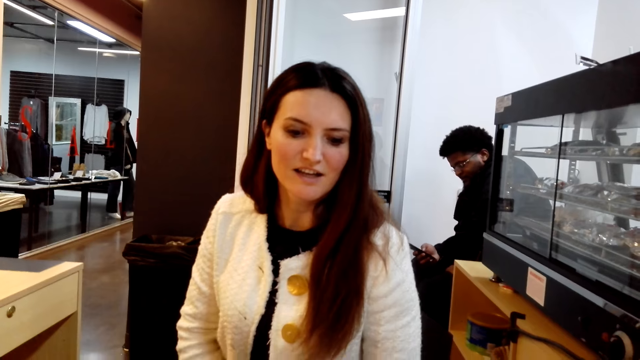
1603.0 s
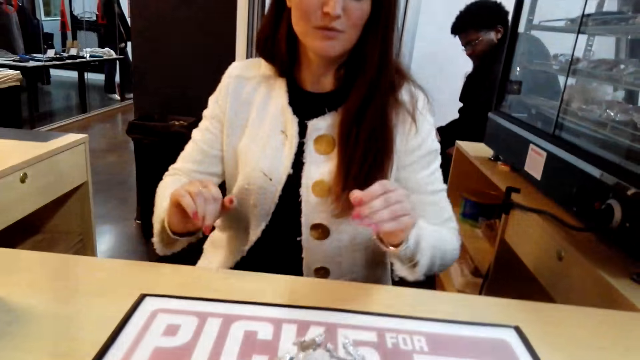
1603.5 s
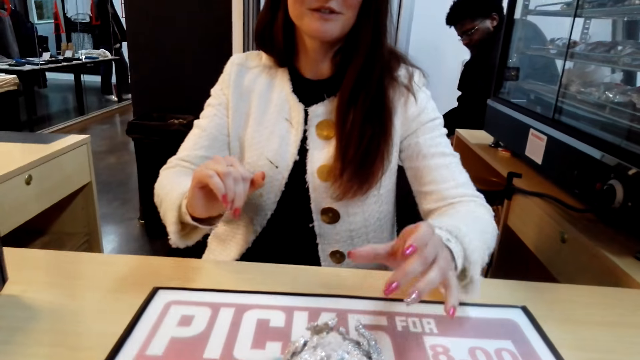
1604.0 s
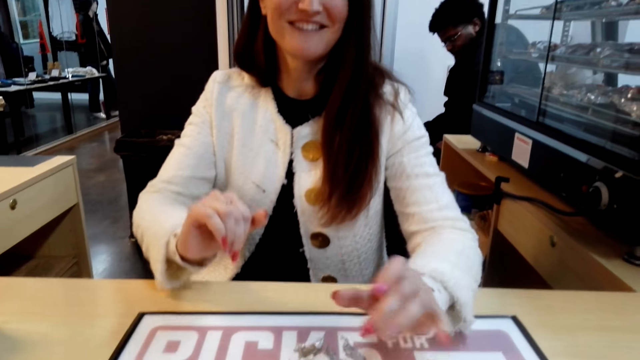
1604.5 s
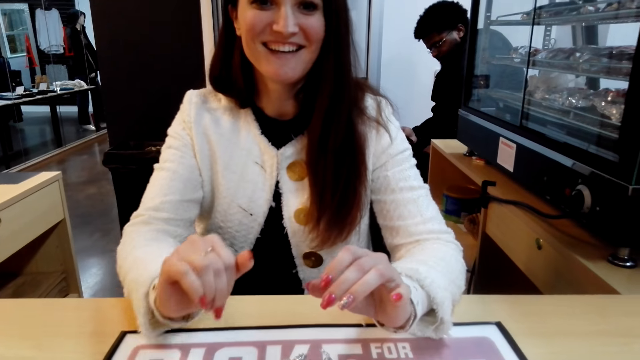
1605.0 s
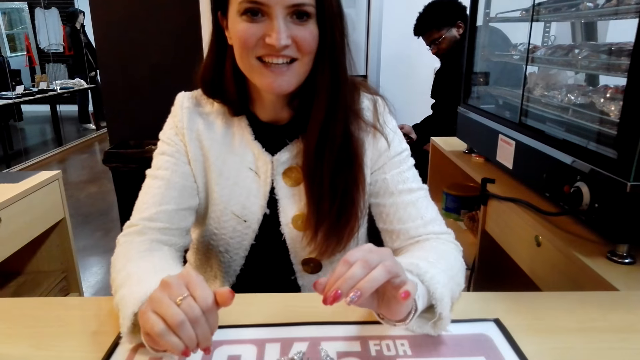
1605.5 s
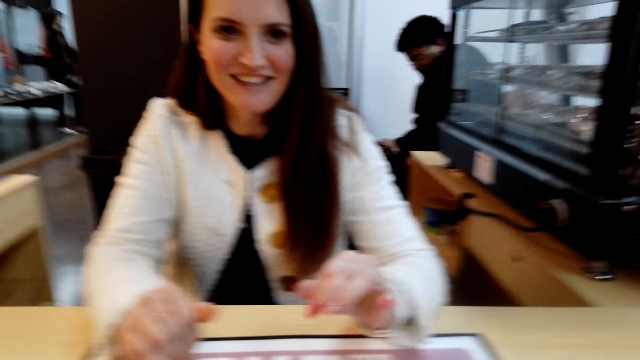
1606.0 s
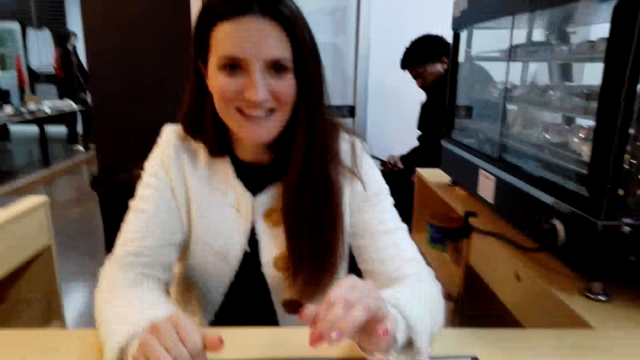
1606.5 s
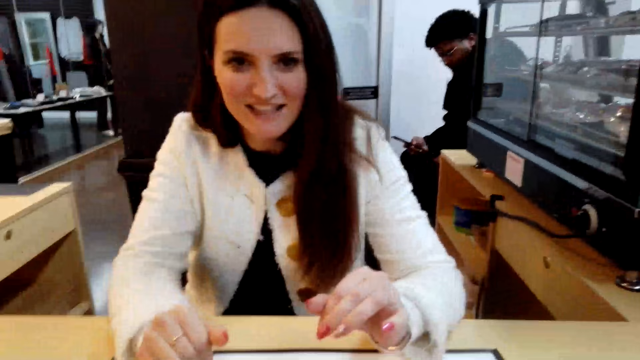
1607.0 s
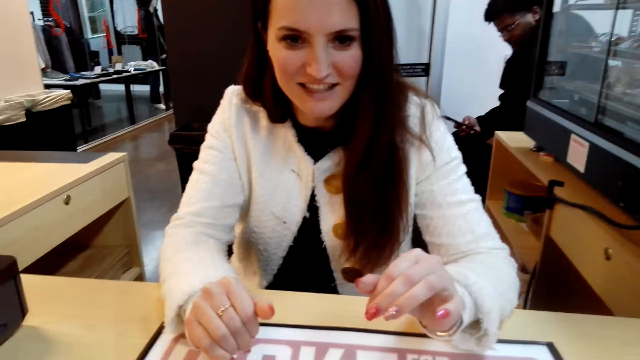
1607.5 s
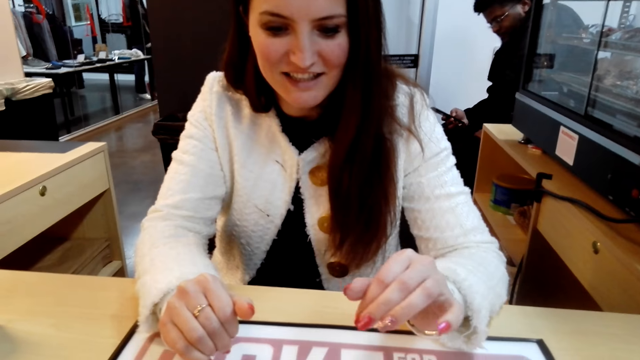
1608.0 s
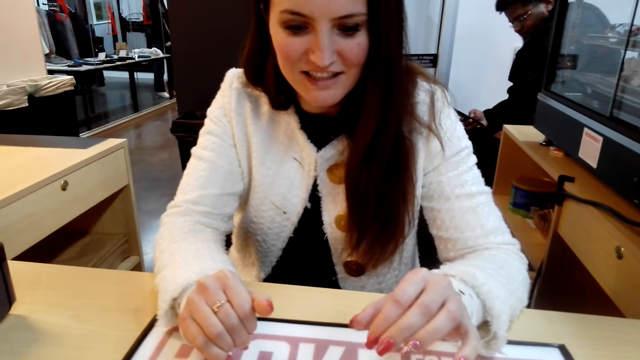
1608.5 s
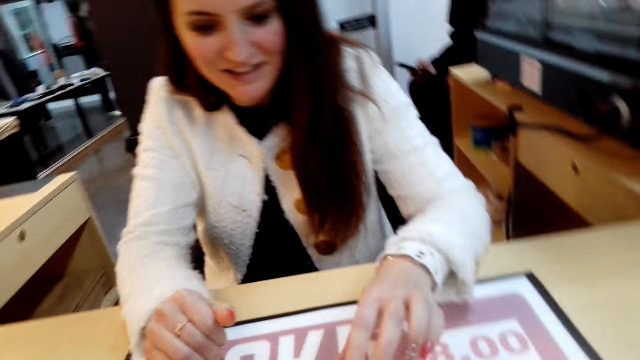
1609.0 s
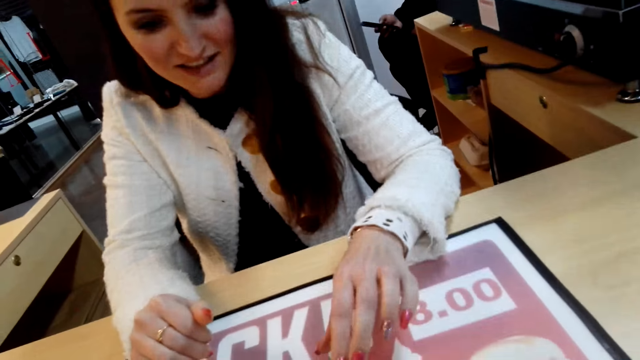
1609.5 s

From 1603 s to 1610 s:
A person operates the computer on the counter.

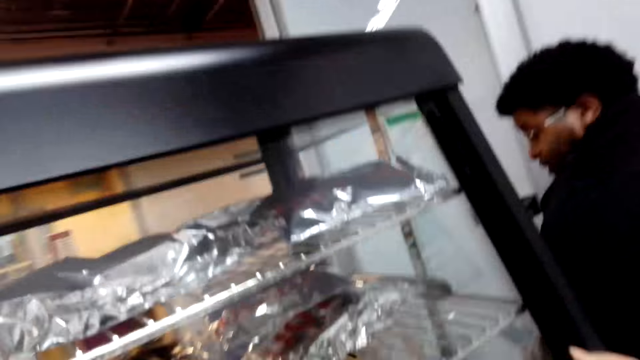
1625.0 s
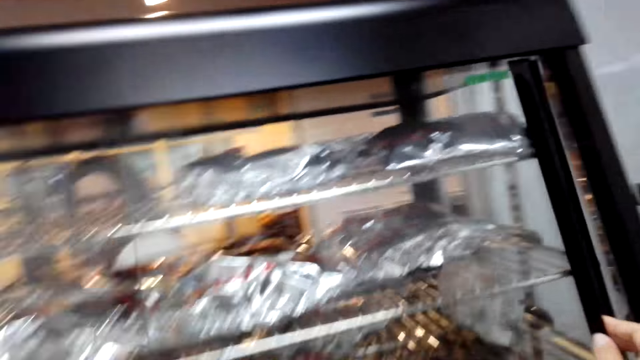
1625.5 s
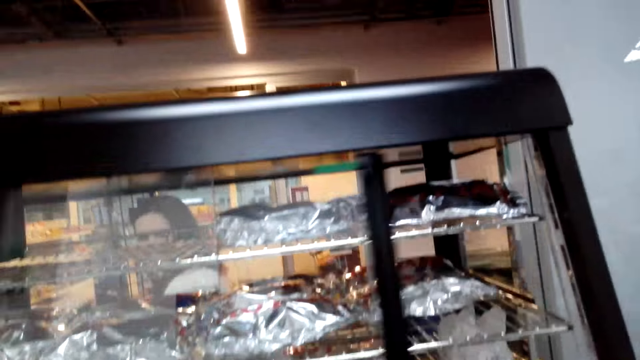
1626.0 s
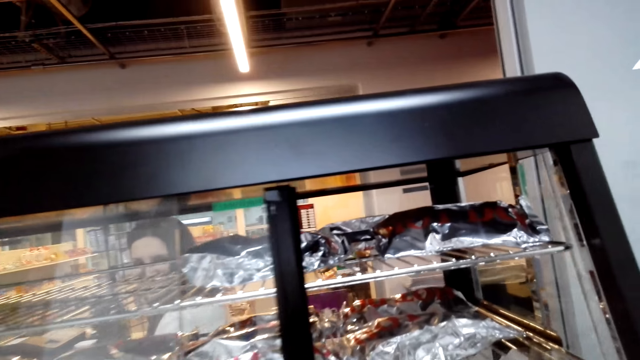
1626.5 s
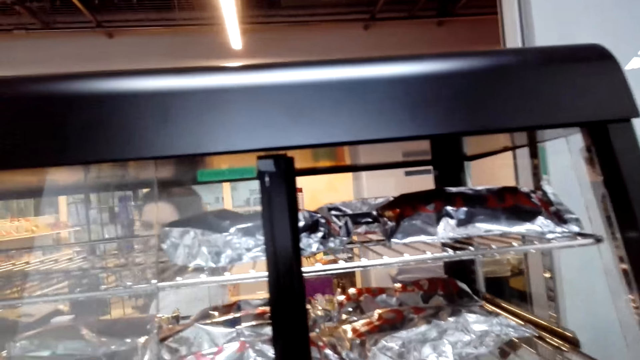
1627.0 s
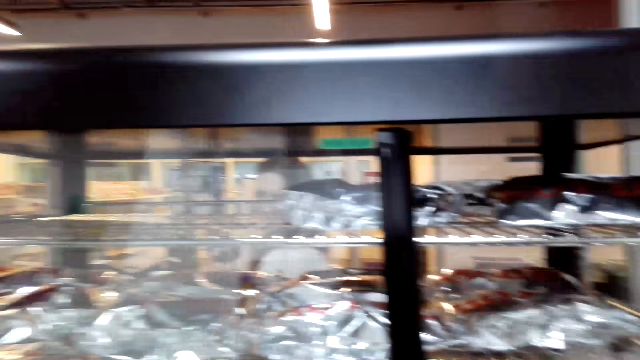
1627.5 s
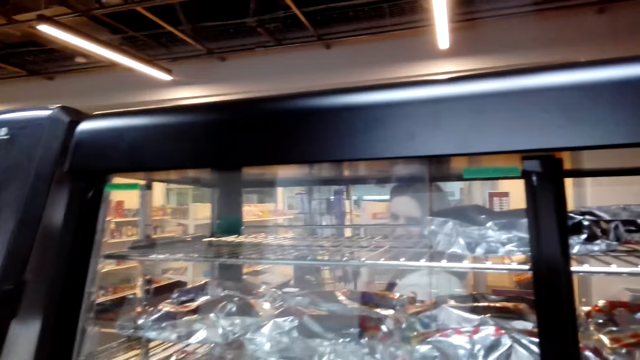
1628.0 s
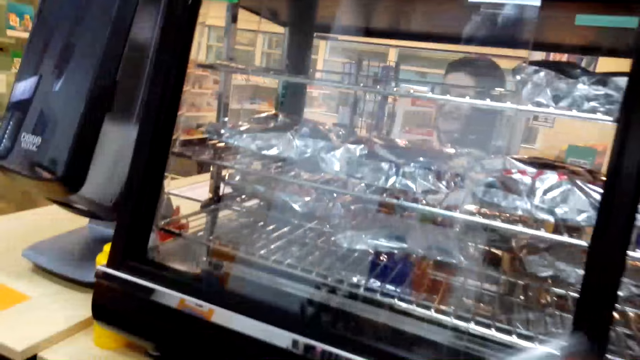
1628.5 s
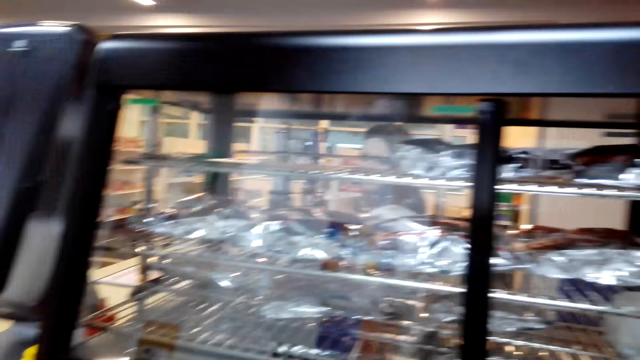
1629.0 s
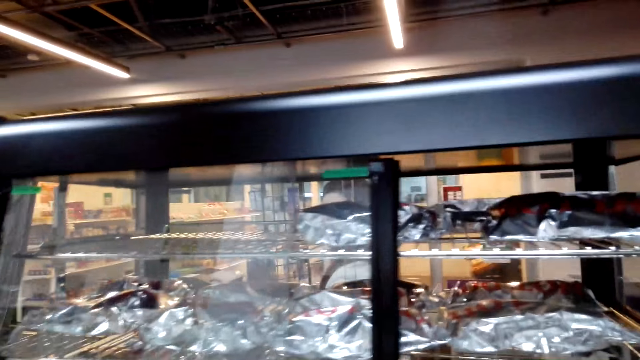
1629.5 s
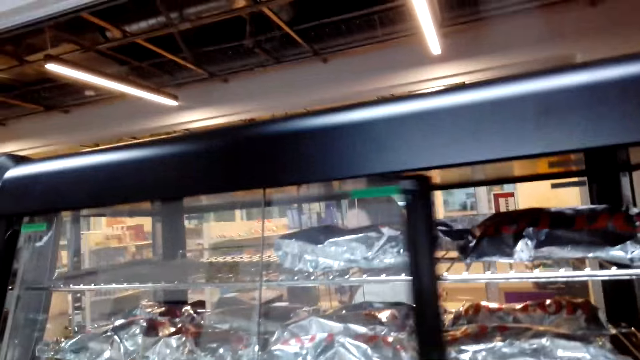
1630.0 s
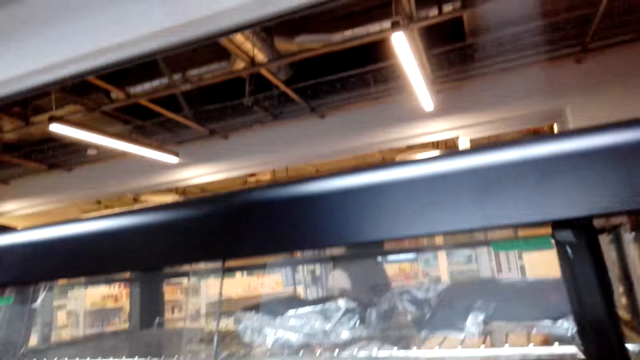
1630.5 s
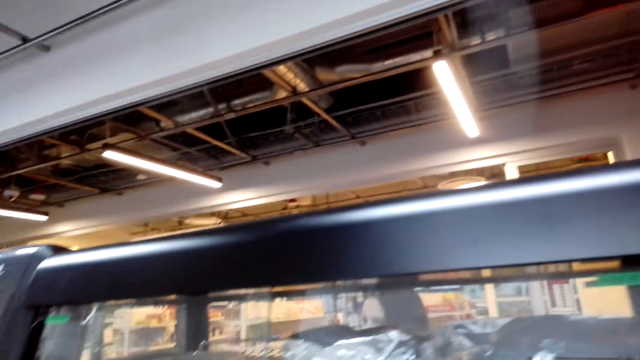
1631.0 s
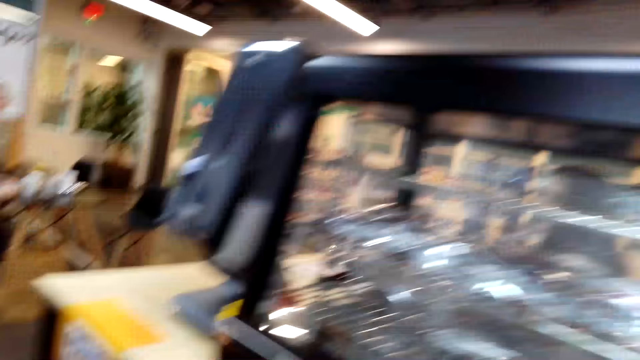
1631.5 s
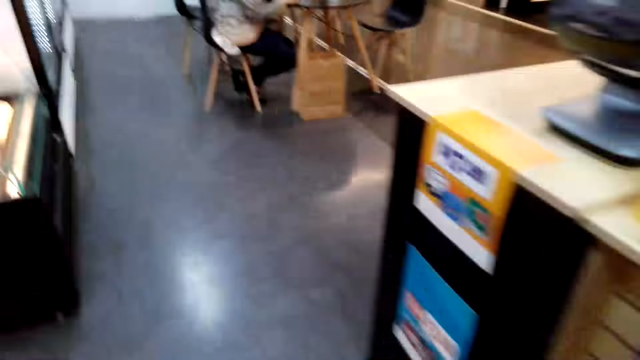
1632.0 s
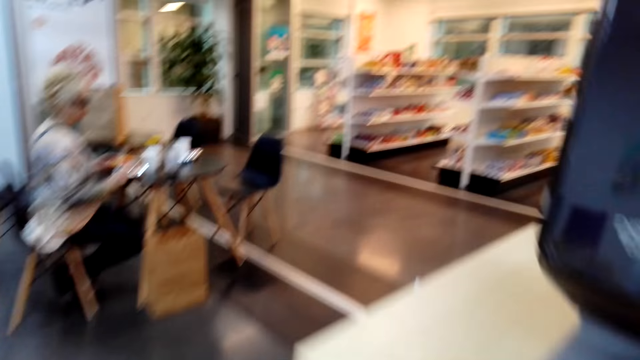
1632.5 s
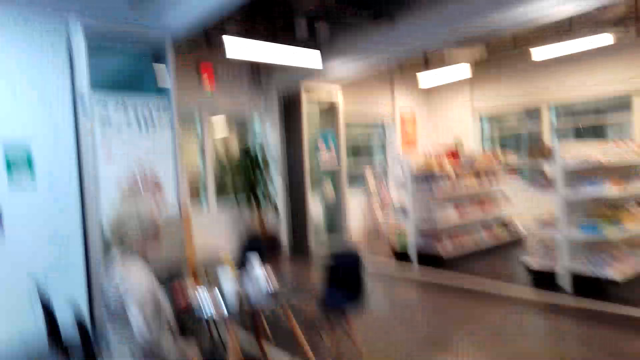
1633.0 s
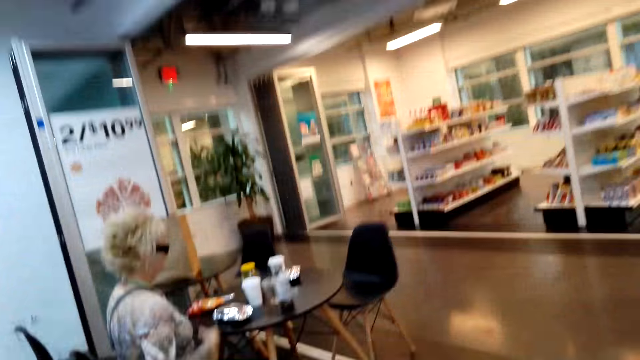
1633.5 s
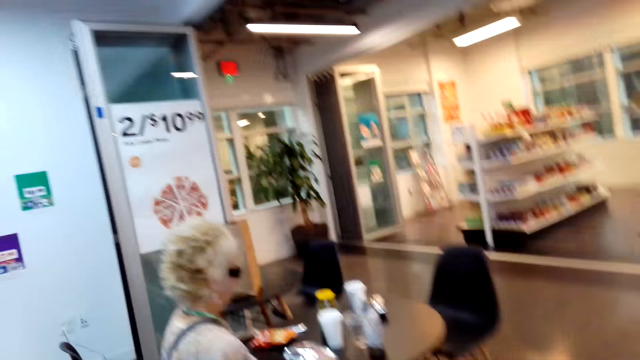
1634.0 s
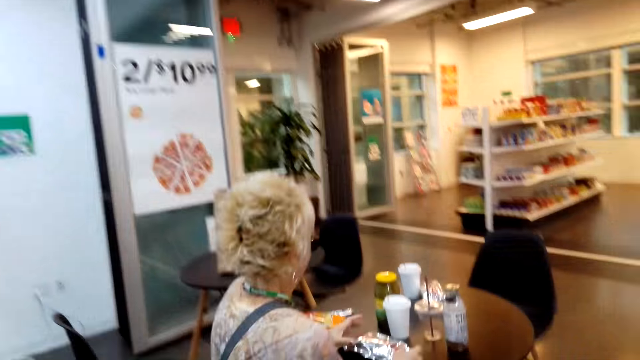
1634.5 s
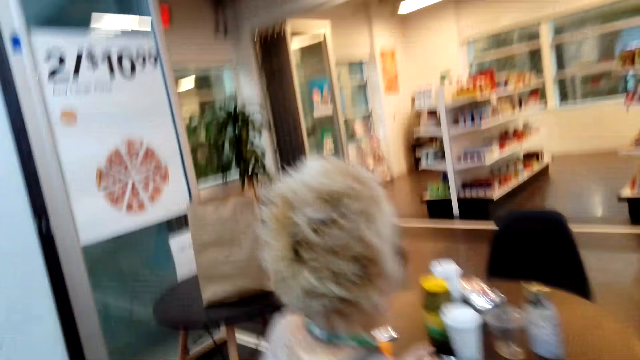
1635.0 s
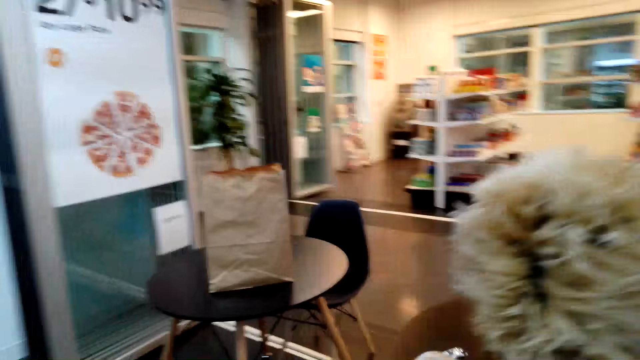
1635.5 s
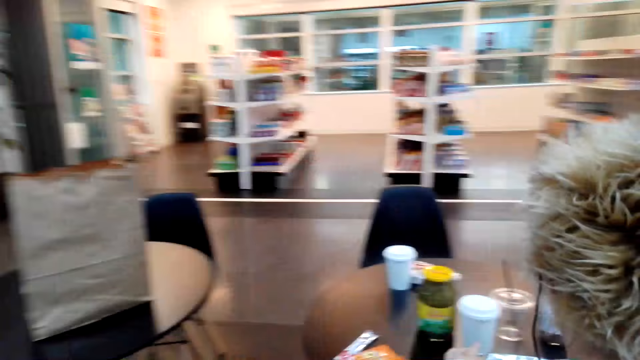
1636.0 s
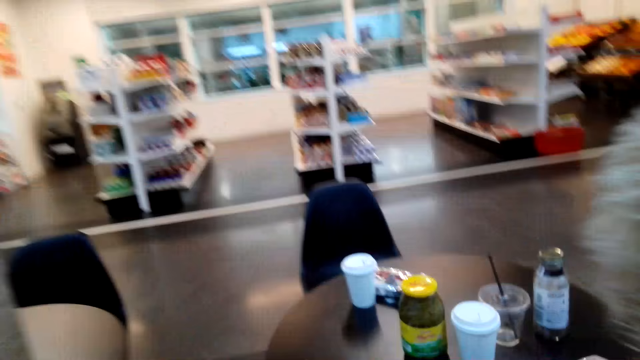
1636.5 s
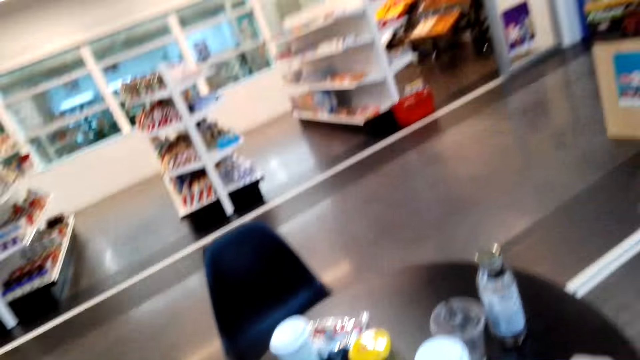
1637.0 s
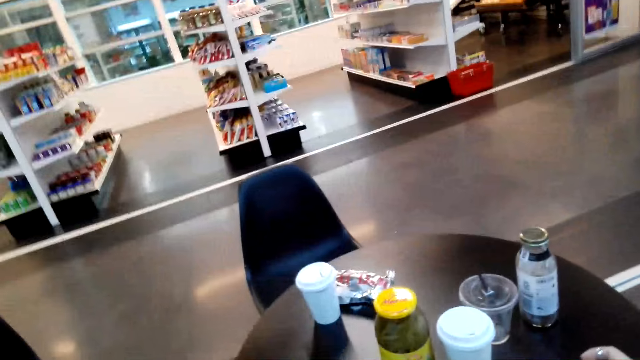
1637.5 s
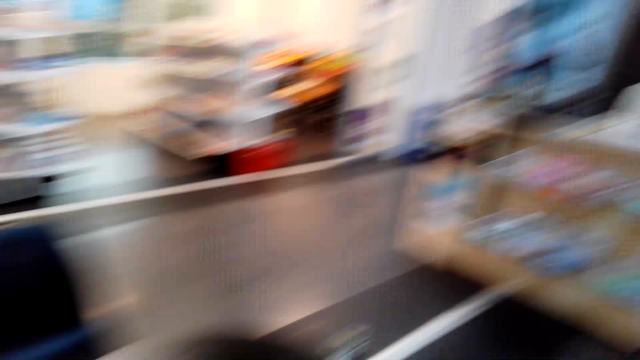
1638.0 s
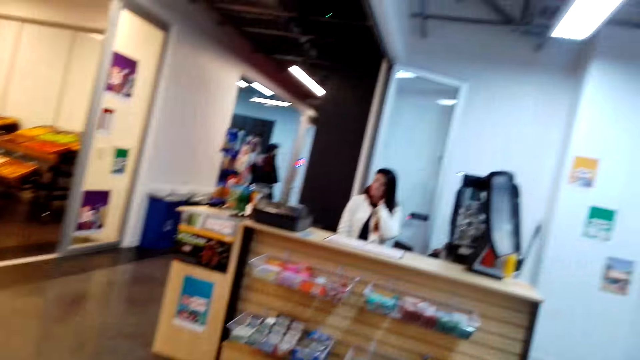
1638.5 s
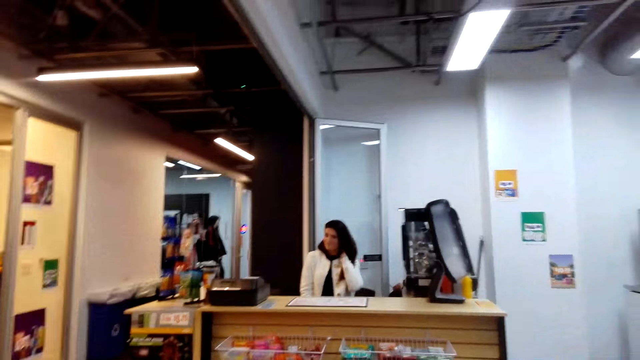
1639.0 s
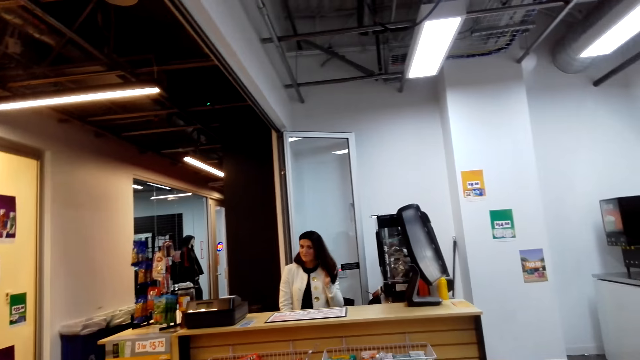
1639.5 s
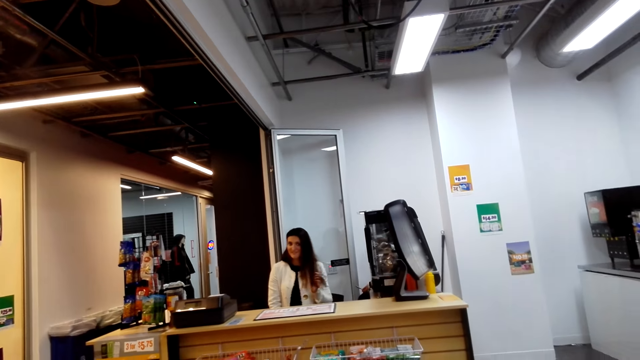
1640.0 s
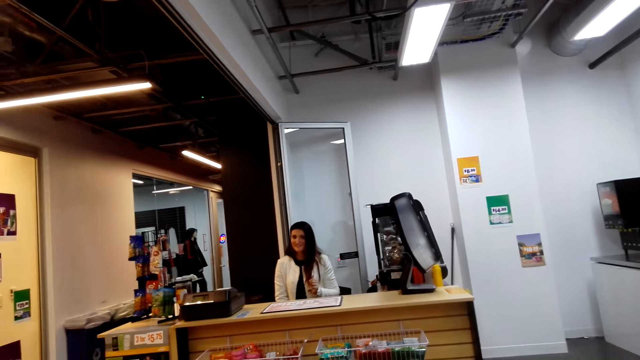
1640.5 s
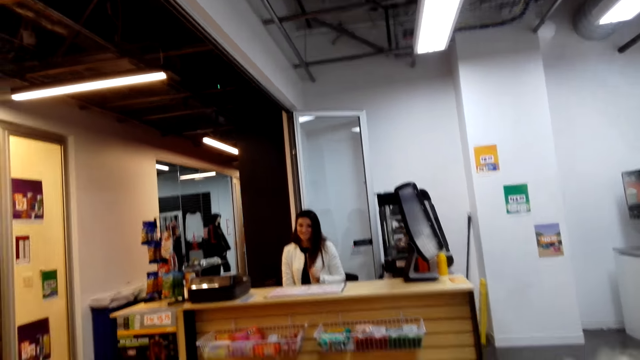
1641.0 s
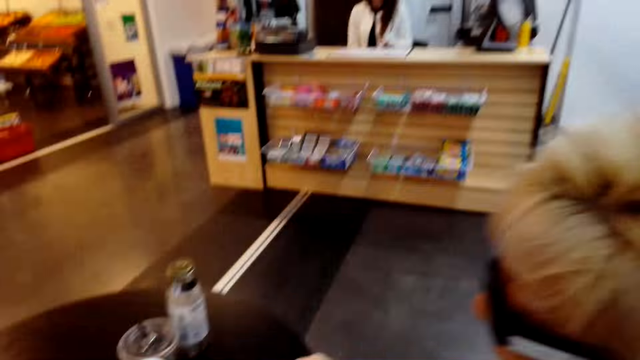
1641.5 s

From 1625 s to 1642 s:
A person opens the food oven. A lady operates the cell phone. The camera wearer sits on the chair. Another person touches the hair.
